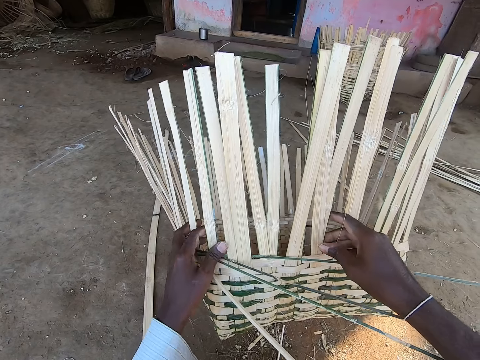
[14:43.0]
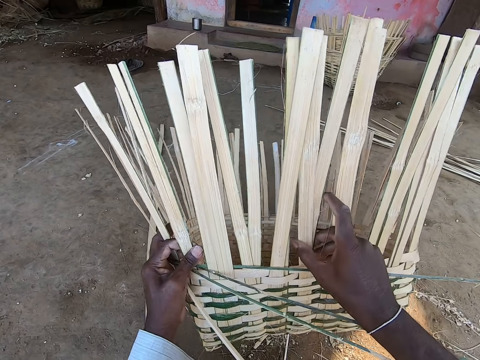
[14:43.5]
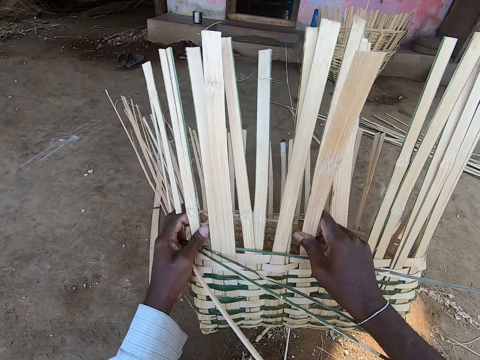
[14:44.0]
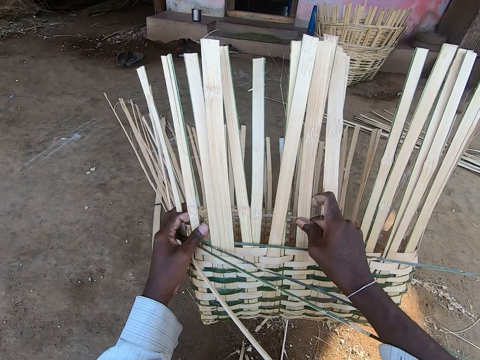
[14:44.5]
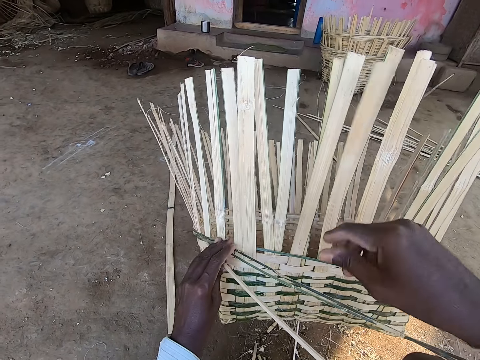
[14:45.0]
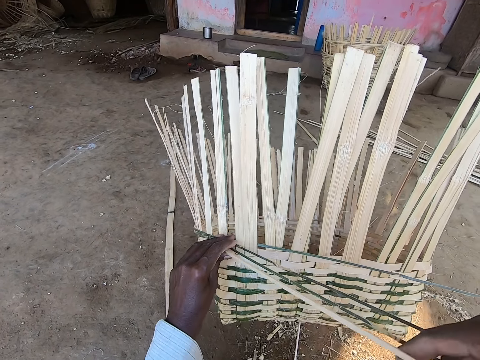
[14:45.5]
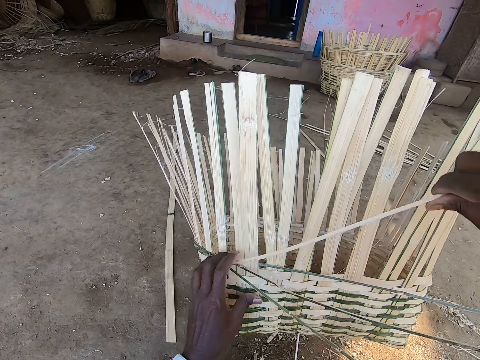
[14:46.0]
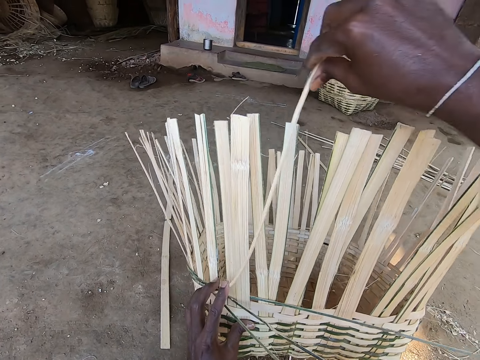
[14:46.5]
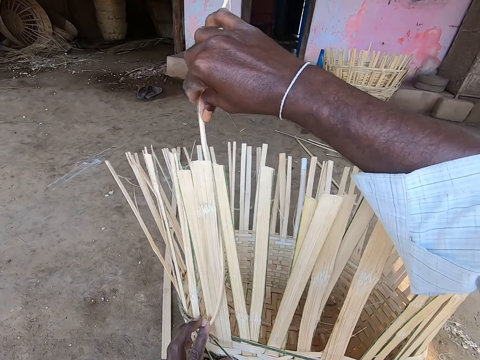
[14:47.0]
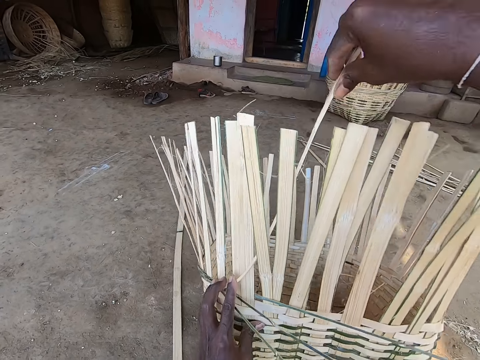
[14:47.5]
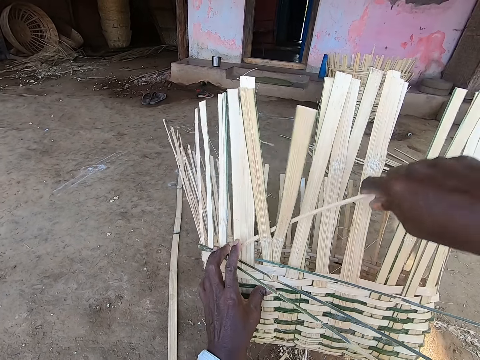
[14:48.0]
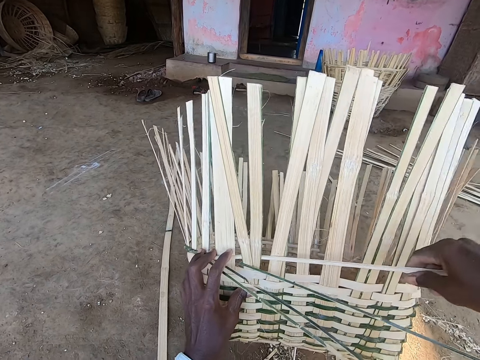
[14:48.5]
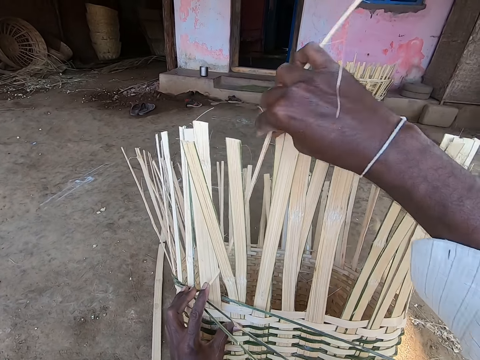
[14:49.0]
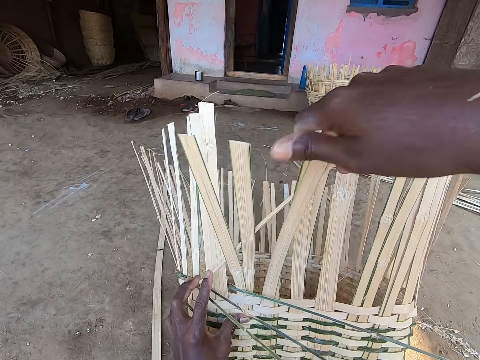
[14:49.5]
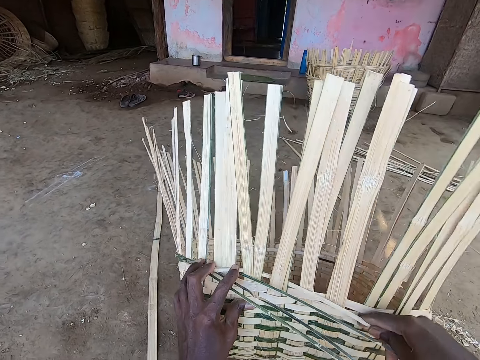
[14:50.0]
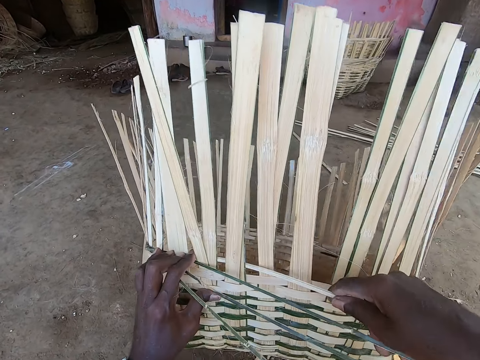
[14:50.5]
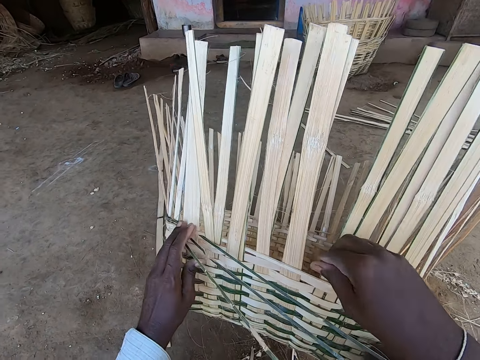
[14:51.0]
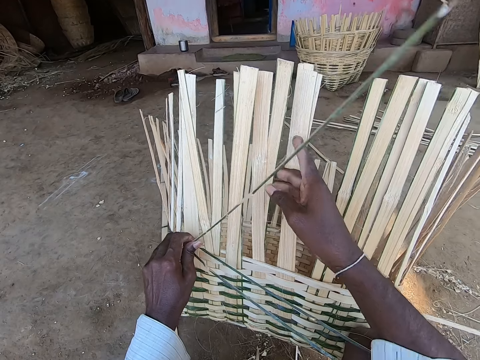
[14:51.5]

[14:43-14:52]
The camera wearer fixes the reeds on the basket well. They weave the basket.

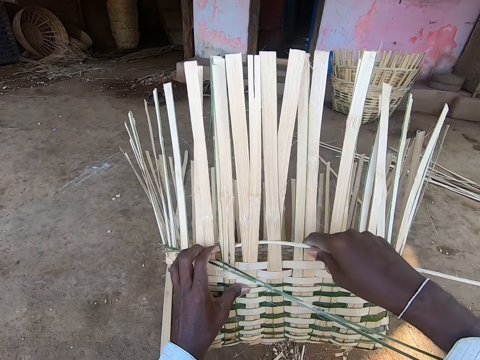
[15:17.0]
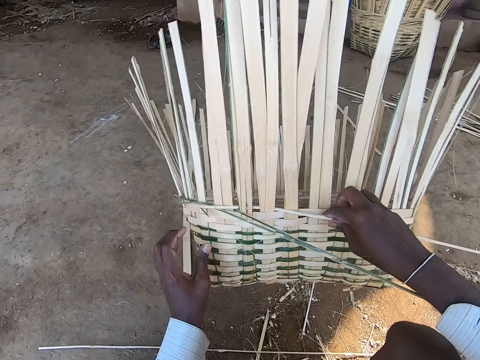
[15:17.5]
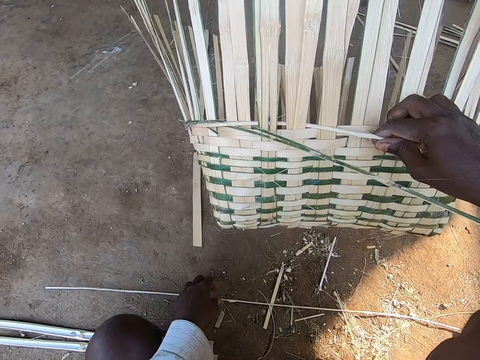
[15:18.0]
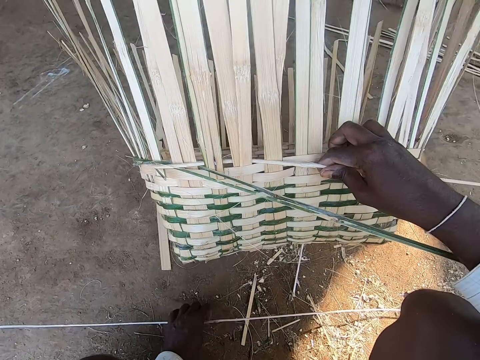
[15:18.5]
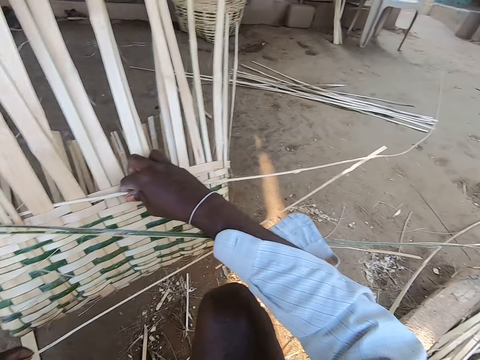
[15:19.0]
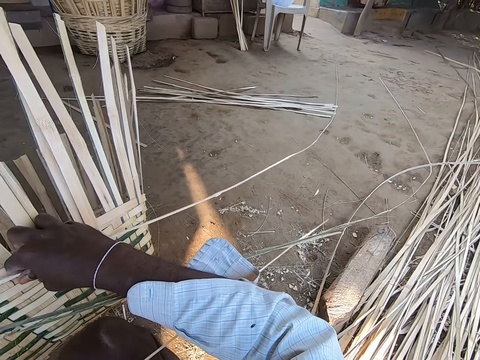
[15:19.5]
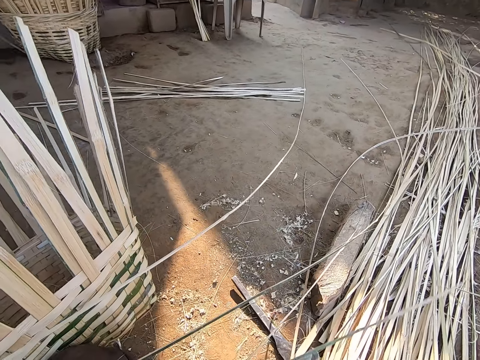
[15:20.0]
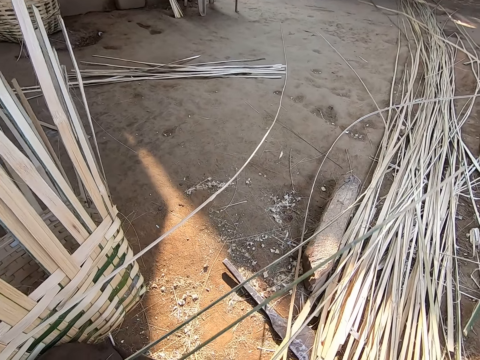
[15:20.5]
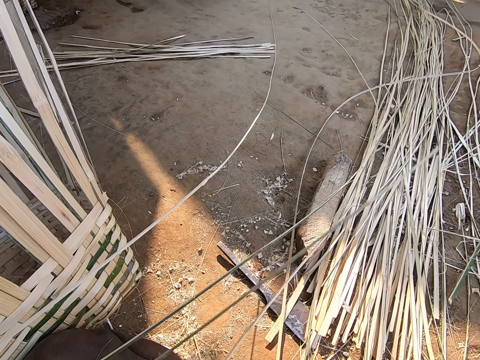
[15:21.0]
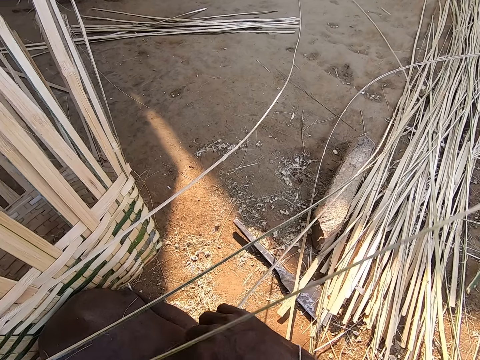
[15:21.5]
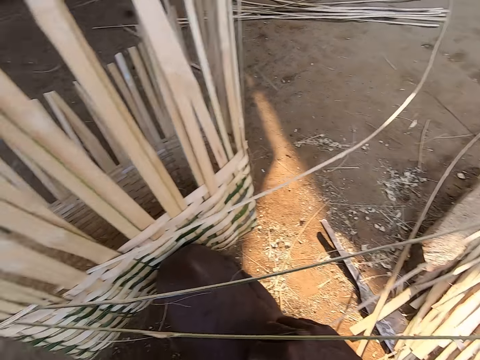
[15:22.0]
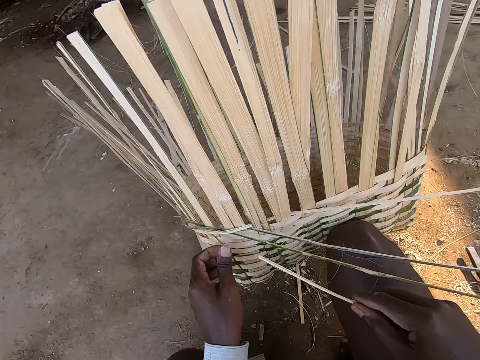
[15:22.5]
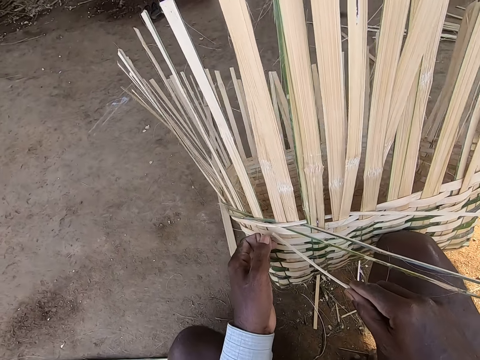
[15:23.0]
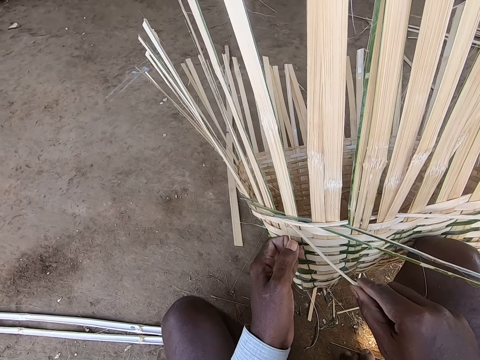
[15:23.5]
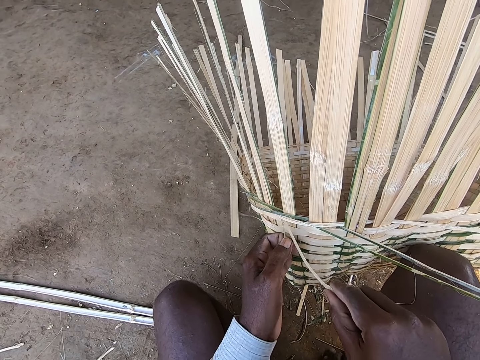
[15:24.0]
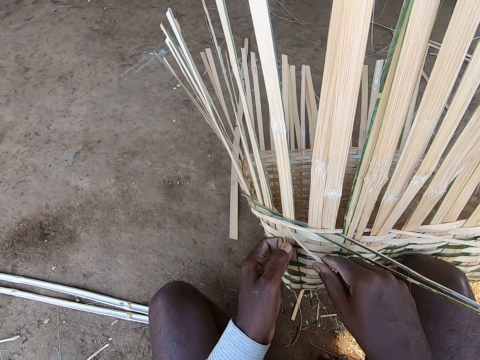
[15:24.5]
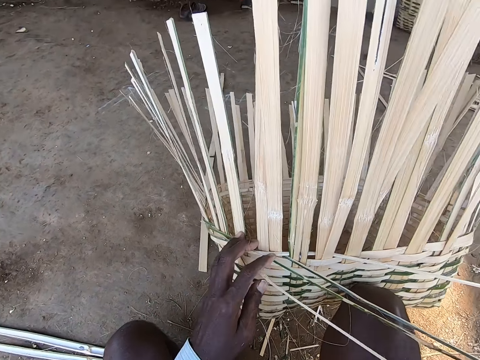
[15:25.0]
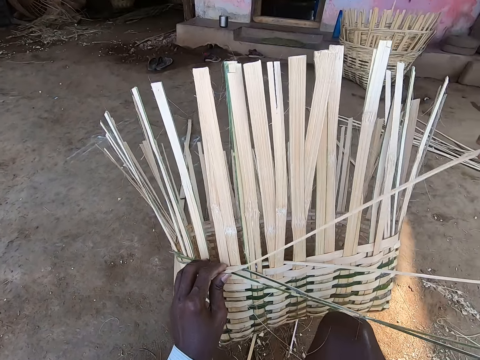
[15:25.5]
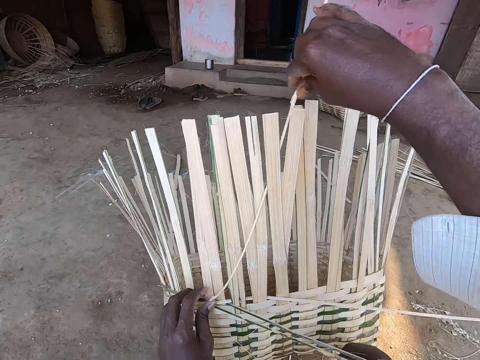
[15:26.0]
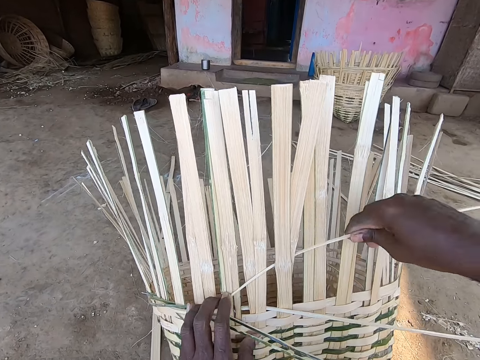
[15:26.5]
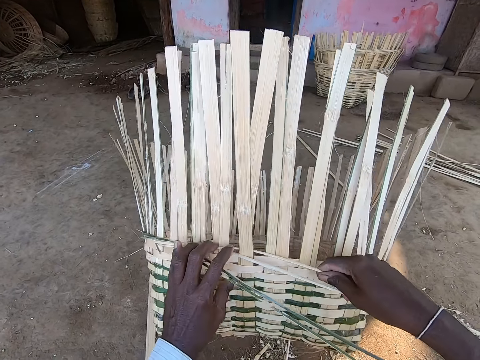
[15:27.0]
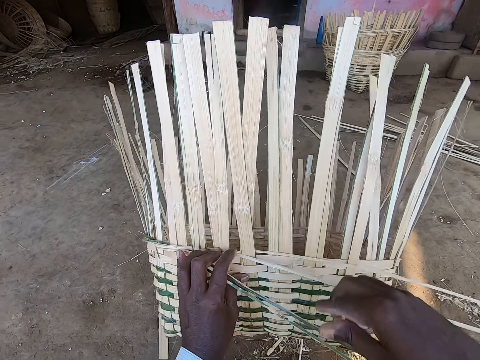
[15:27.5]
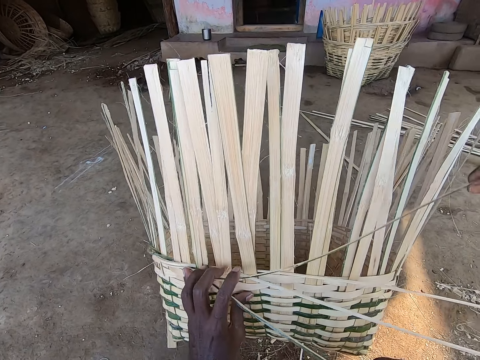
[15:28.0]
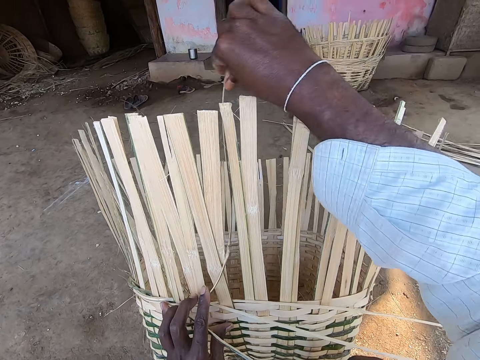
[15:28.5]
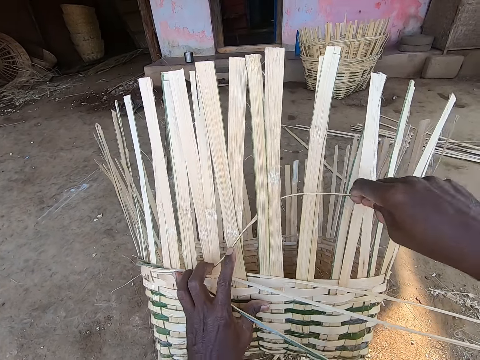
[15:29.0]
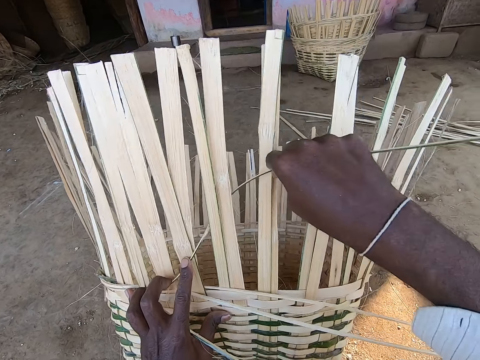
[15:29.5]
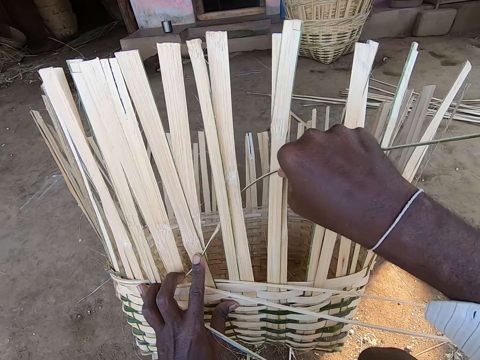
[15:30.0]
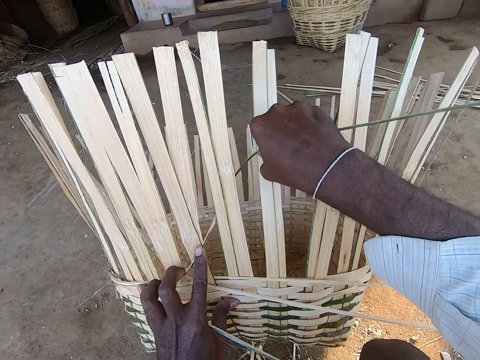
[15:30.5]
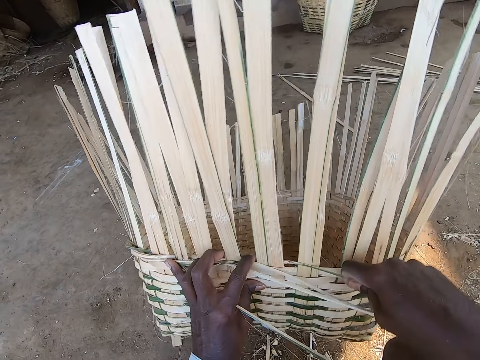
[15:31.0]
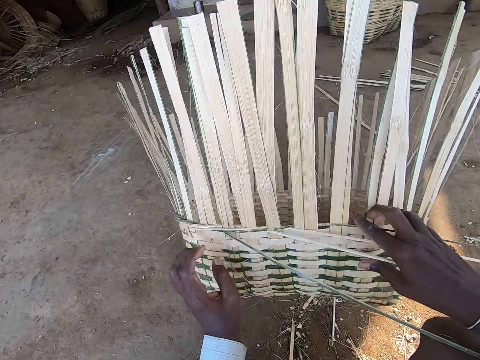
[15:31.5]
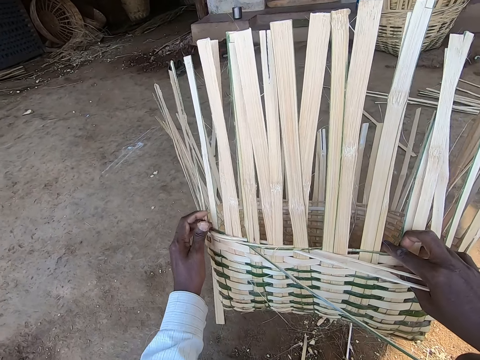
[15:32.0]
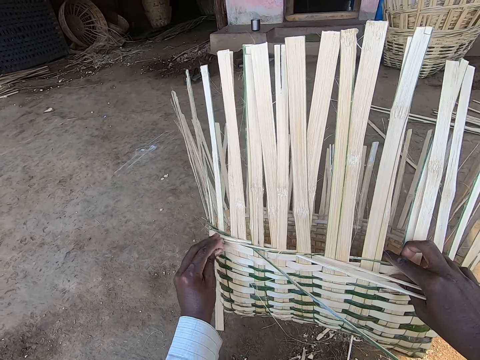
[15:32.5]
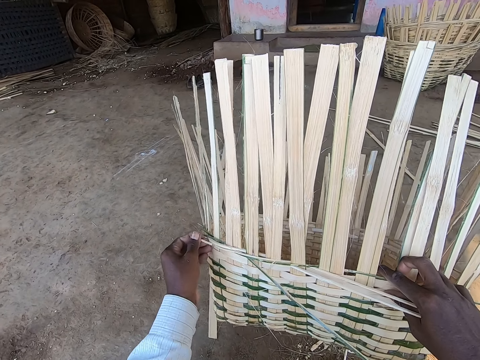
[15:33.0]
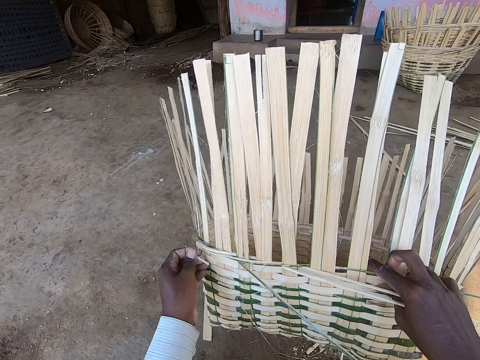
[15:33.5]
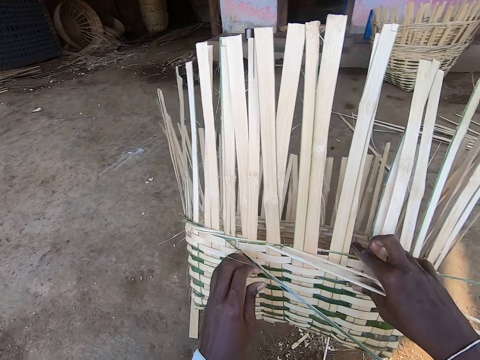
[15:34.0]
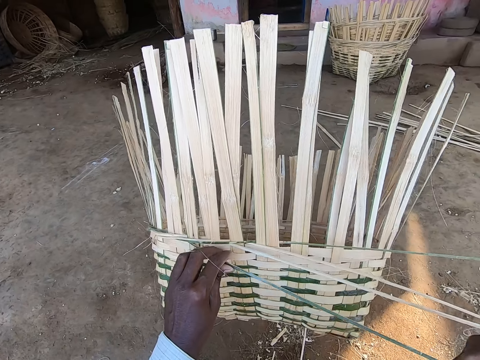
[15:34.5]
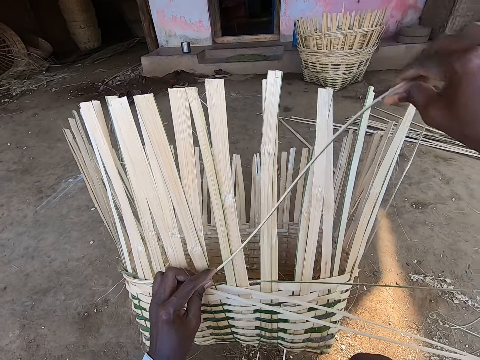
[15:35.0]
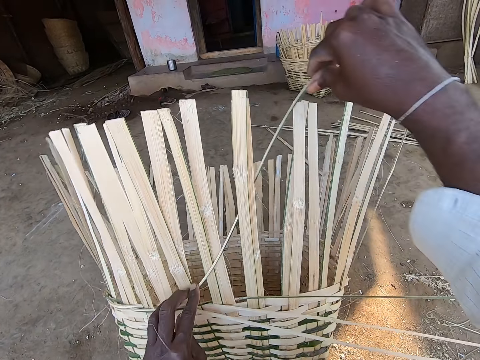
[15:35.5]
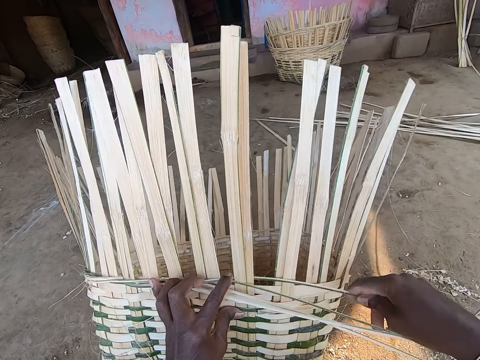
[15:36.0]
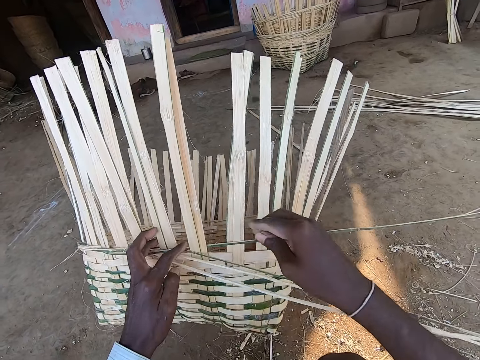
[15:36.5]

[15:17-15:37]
The camera wearer picks up the cane material from the ground with his left hand. He places the cane material on his thighs with his left hand. He touches the cane material on his thighs with his hands. He weaves the cane material into the basket with his hands. He picks the reed. He puts the reed in the basket. He weaves the basket. He fixes the reeds on the basket well. He weaves the basket.
